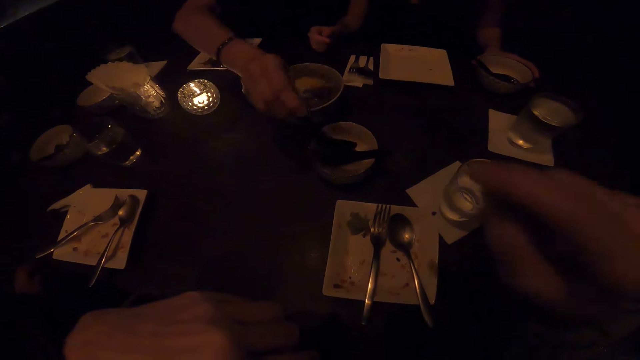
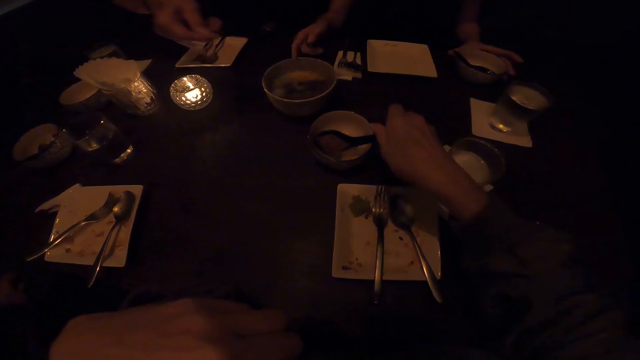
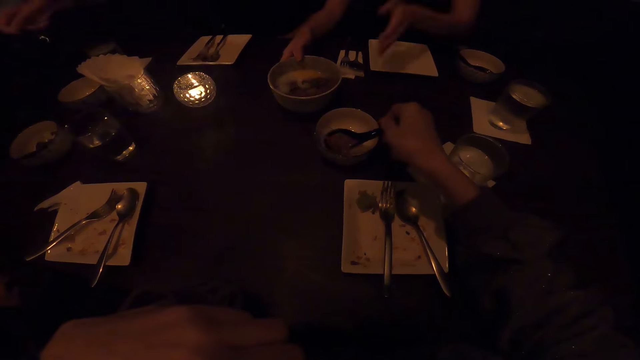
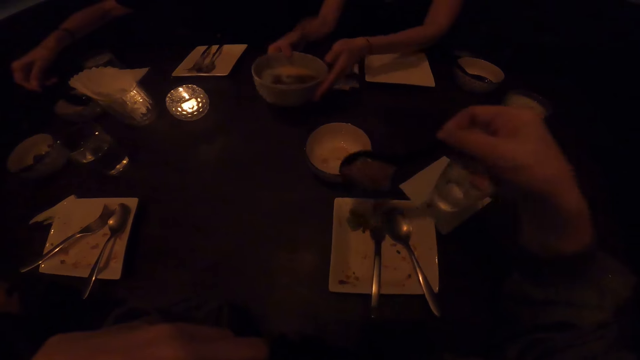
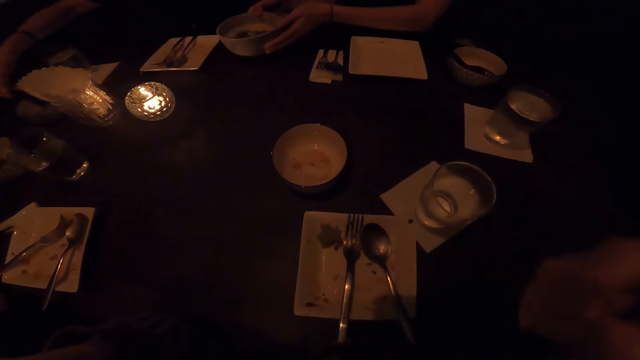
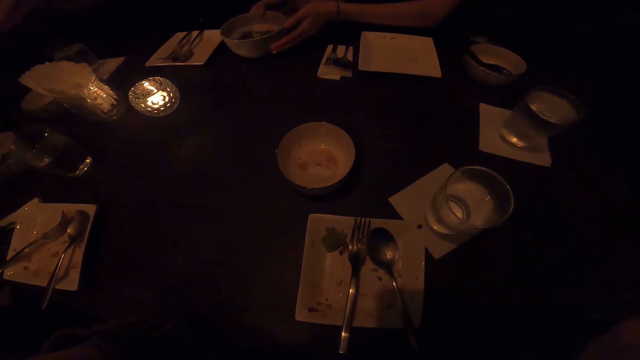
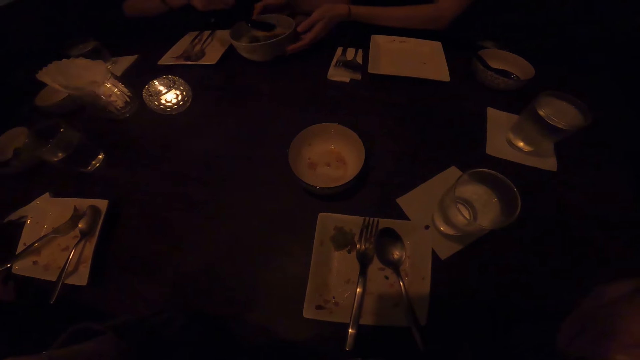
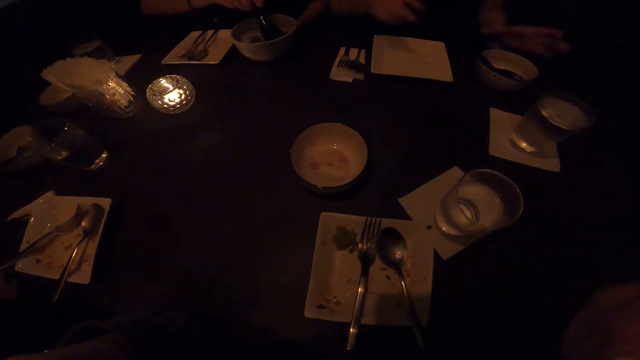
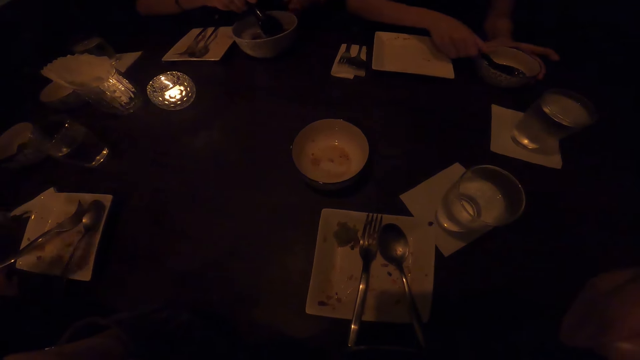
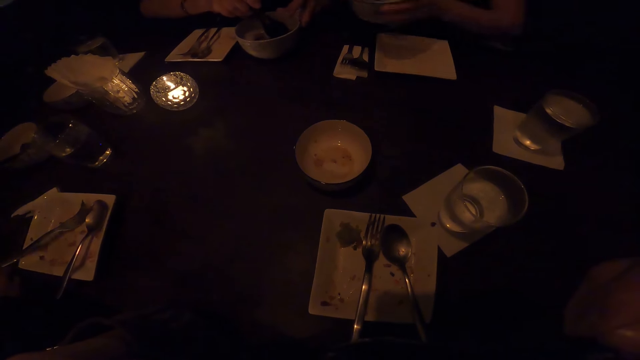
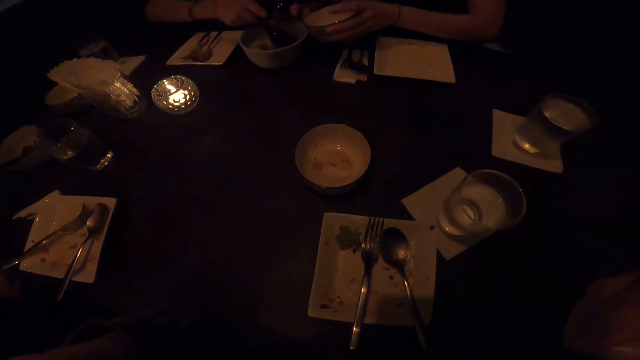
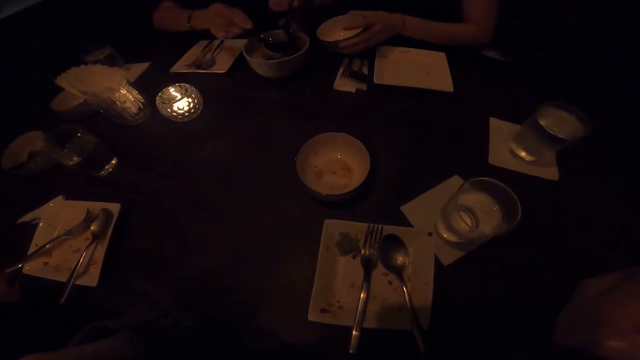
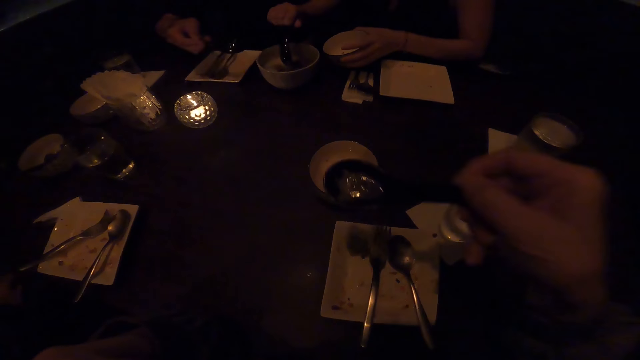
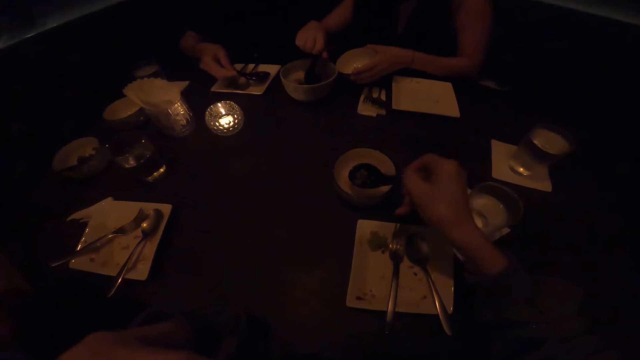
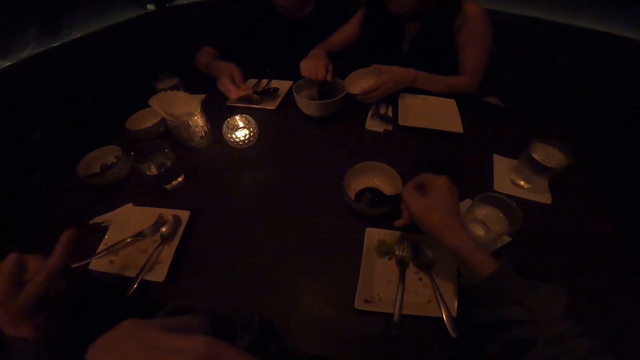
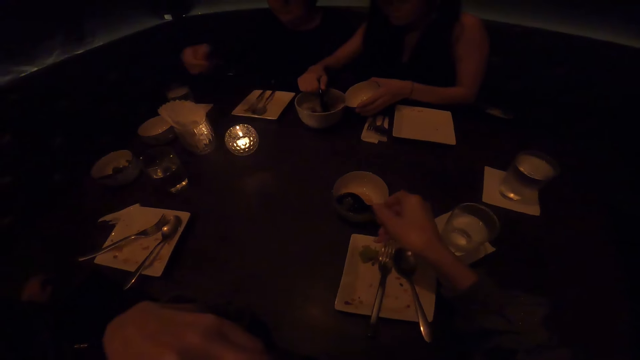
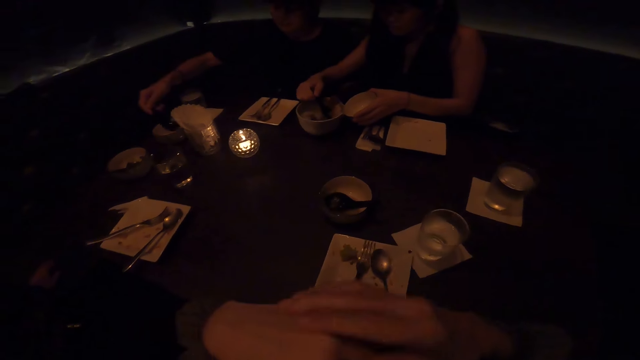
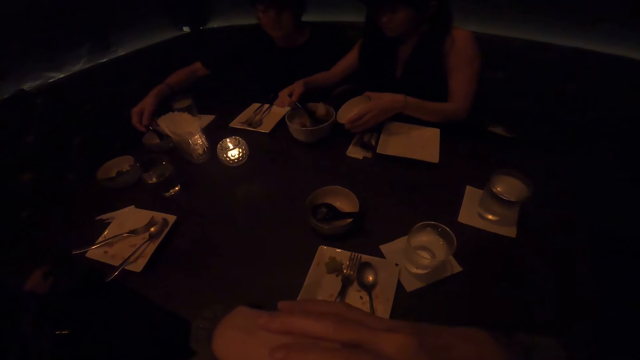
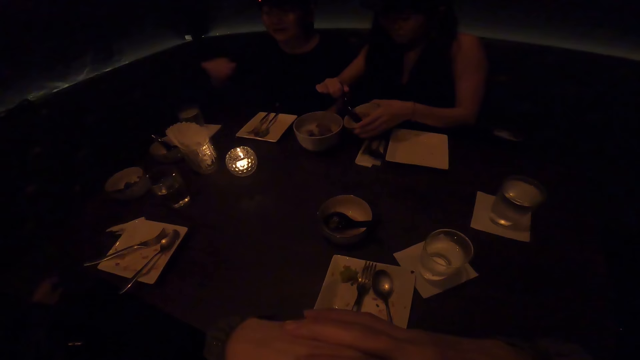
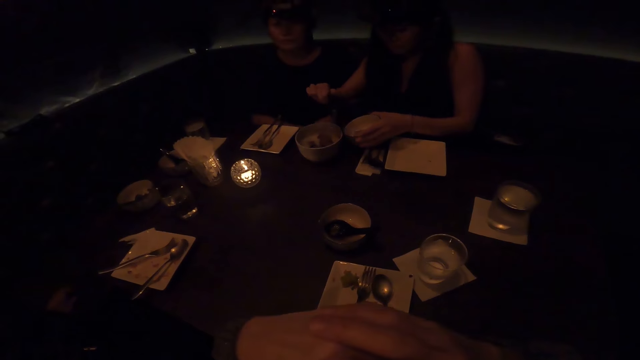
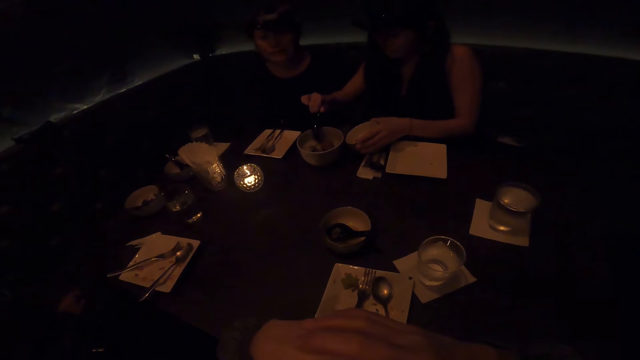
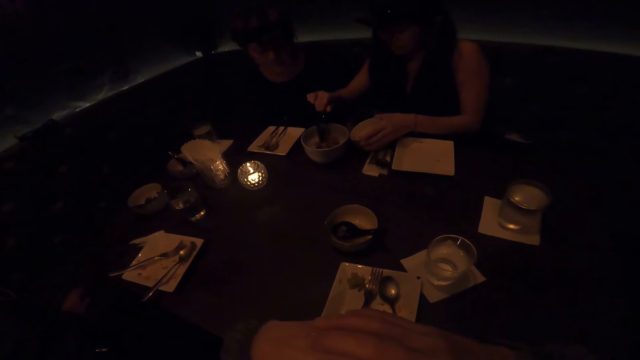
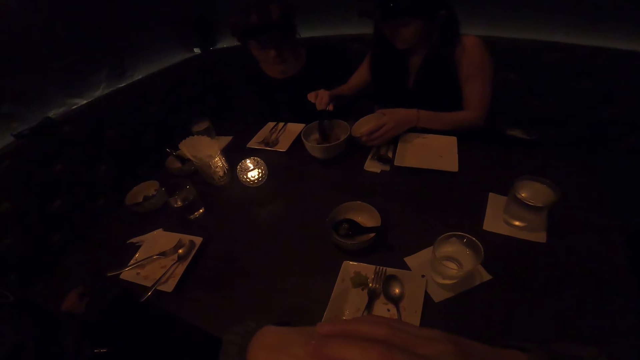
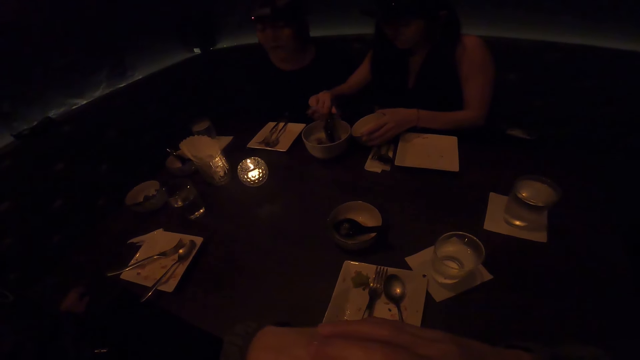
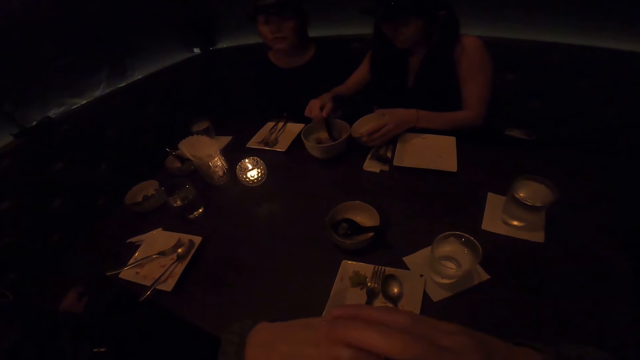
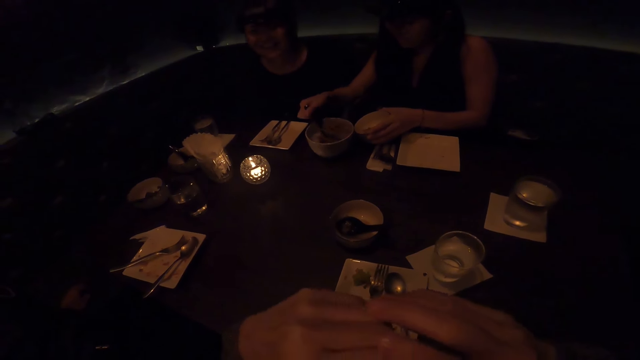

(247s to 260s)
A person pours the bone in a bowl. The camera wearer picks up a scoop spoon and picks up the food on the spoon. Another person adjusts the bowl on the table. The first person directs the scoop spoon towards the bowl. The camera wearer eats using the scoop spoon. The first person scoops with the scoop spoon in the bowl. The second person picks up a bowl and a spoon on the table and scoops meals in the bowl using the scoop spoon. The camera wearer puts the scoop spoon back to the bowl. A third person points with the right hand. The first person puts the scoop spoon in the bowl. The second person pours meal in the bowl using the scoop spoon. A fourth person puts the right hand under the table. The second person scoops meal in the bowl using the scoop spoon.

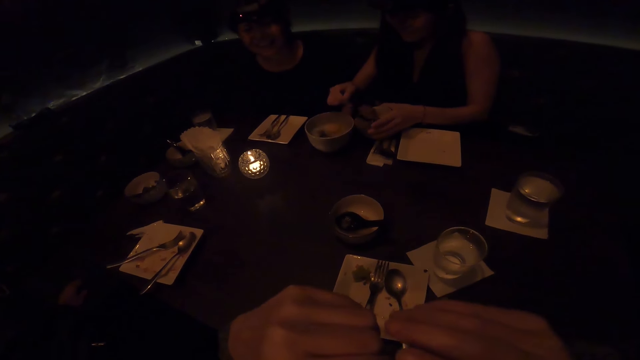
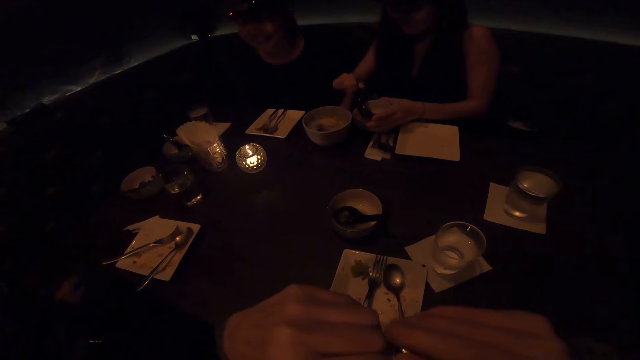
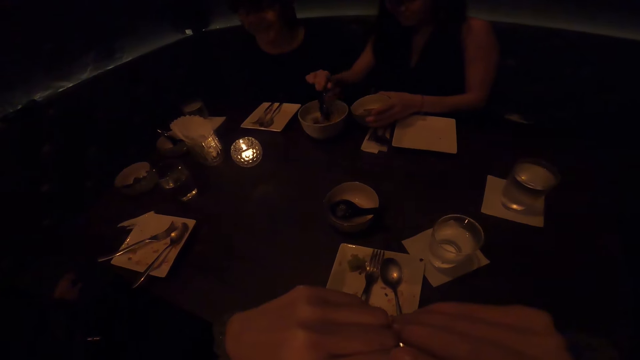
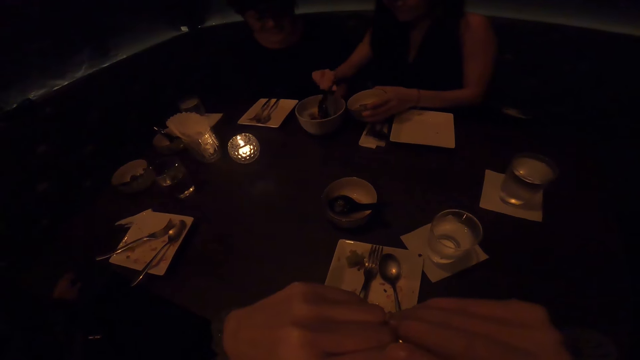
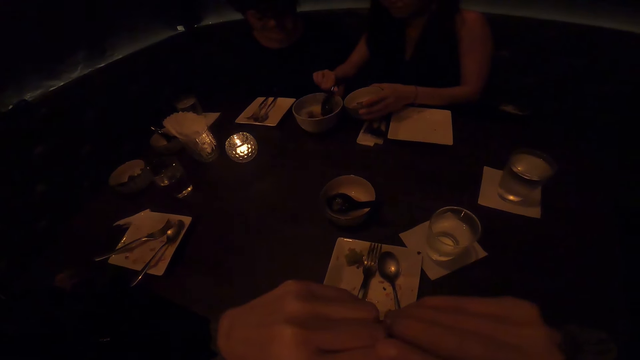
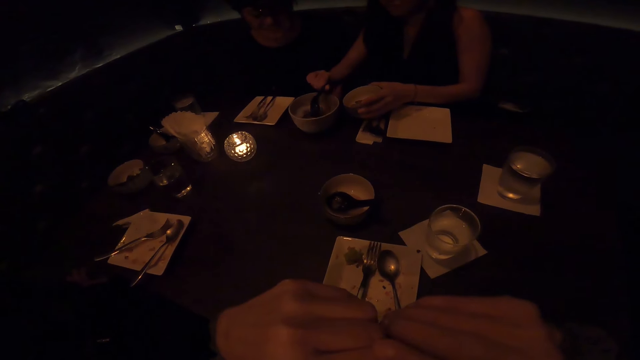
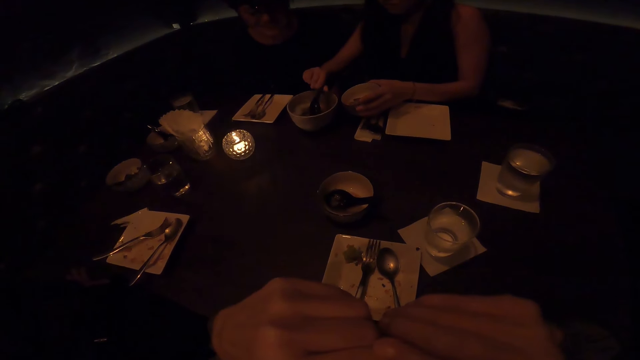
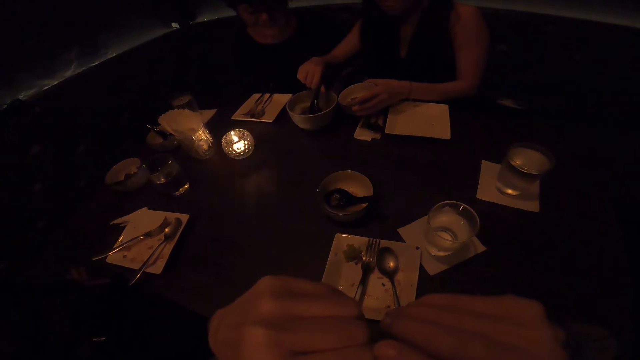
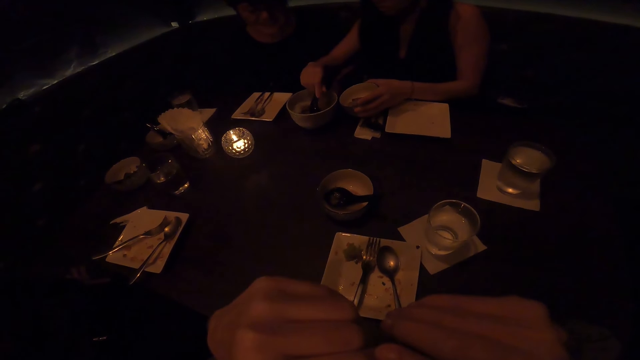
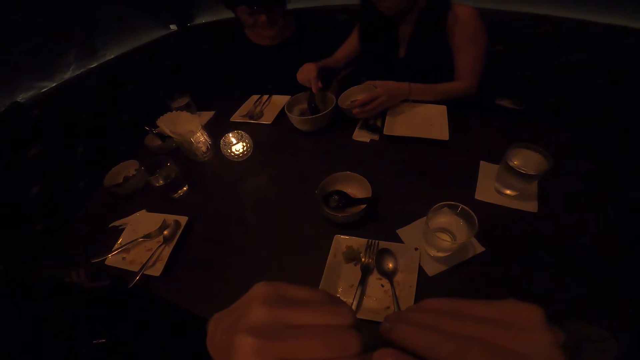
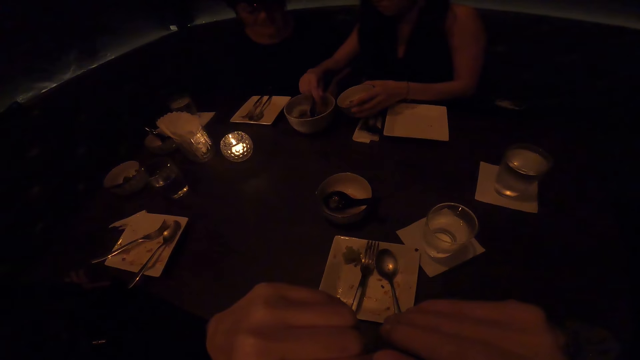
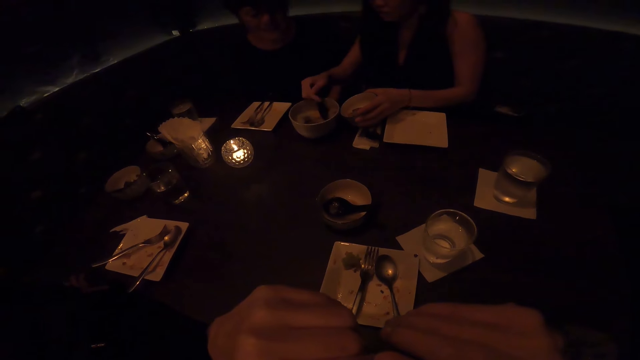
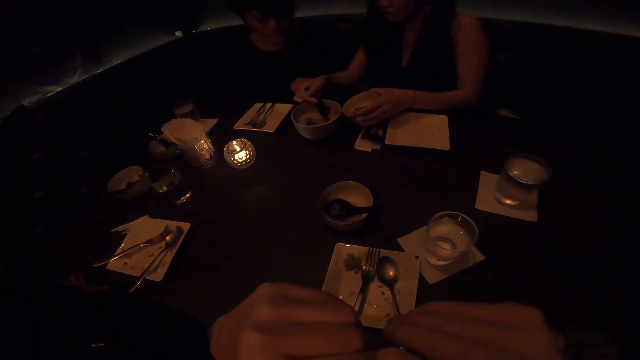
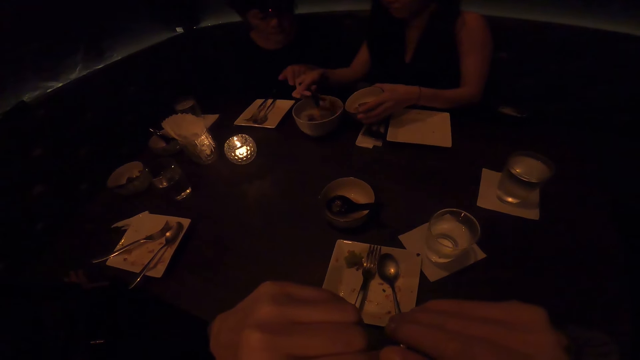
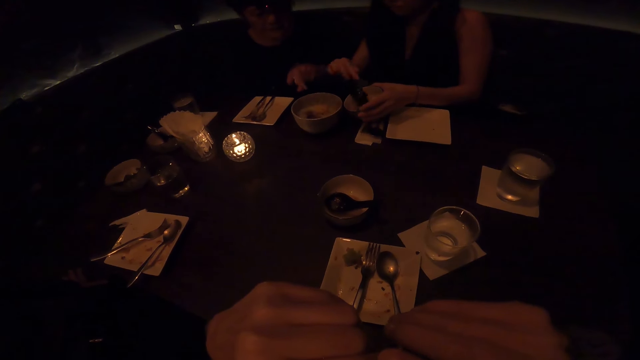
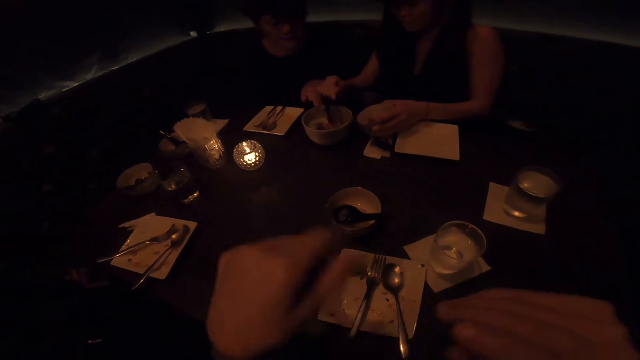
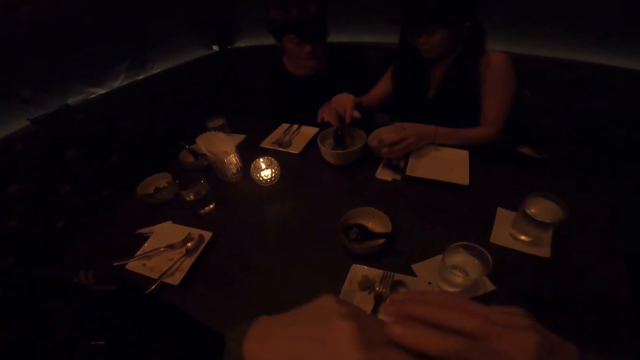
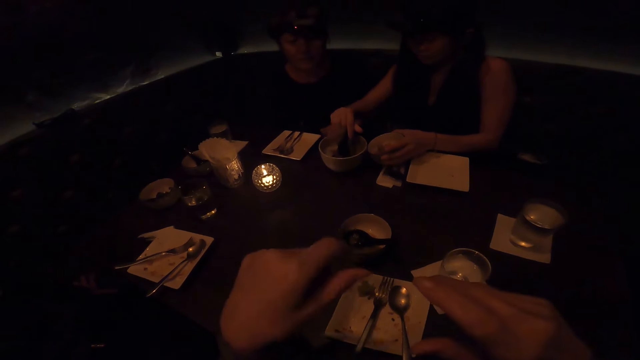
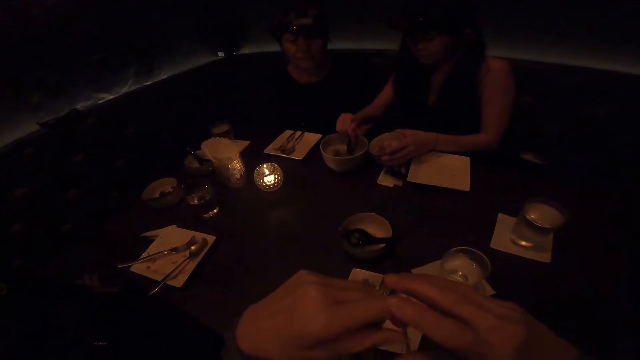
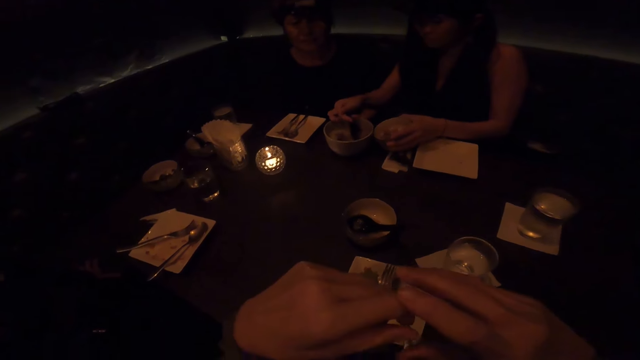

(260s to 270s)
A person pours meal in a bowl using the scoop spoon and scoops meal in the bowl using the scoop spoon. The person pours meal in the bowl using the scoop spoon. The camera wearer gestures with hands. The person scoops meal in the bowl using the scoop spoon.
